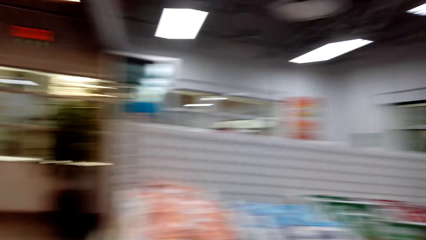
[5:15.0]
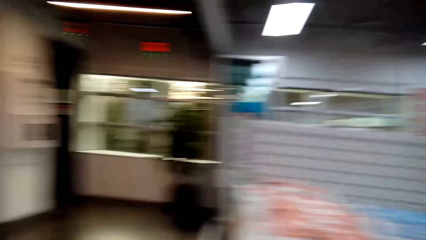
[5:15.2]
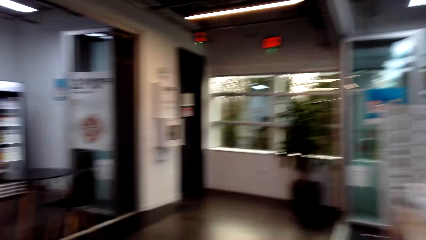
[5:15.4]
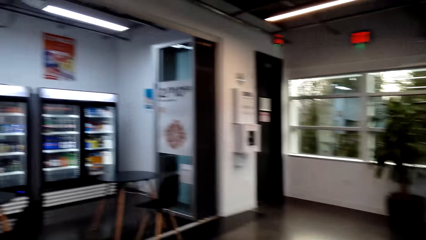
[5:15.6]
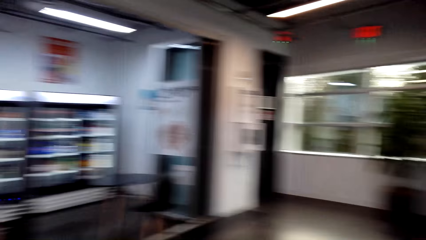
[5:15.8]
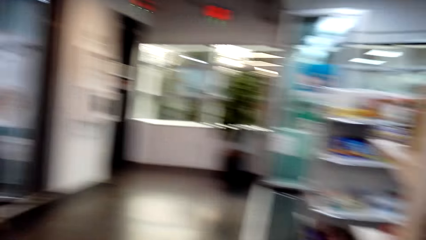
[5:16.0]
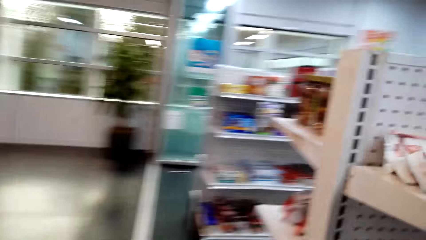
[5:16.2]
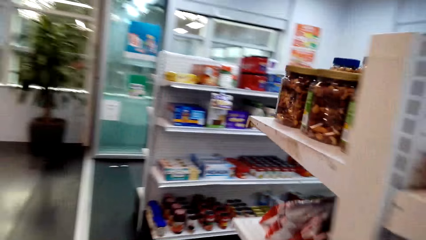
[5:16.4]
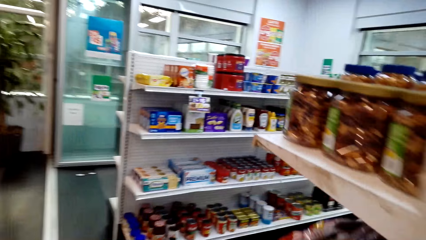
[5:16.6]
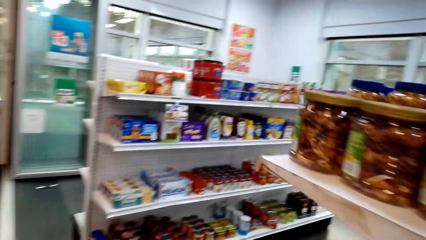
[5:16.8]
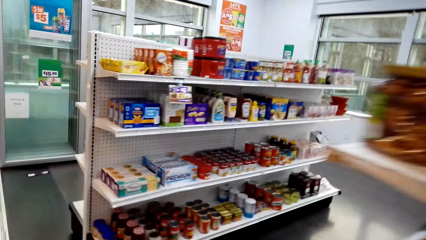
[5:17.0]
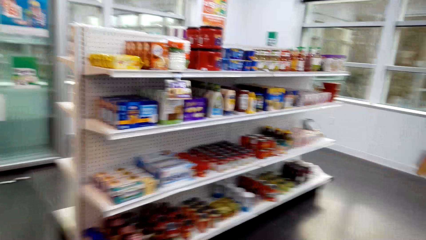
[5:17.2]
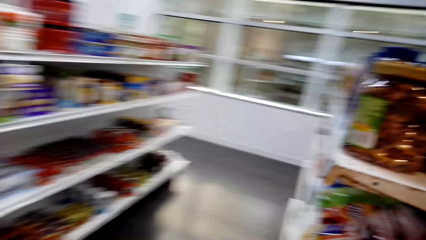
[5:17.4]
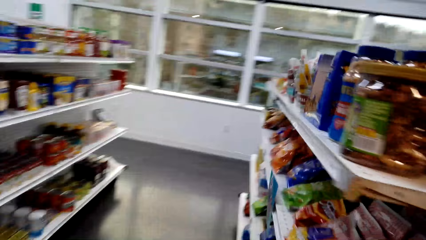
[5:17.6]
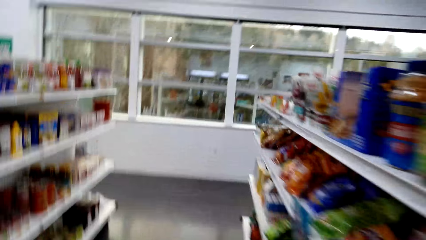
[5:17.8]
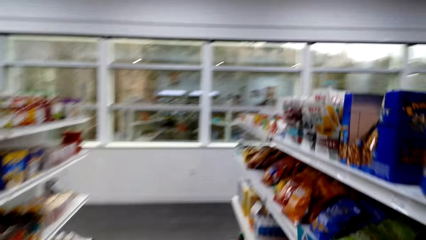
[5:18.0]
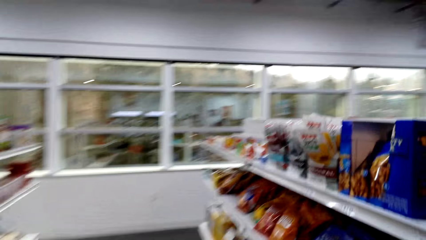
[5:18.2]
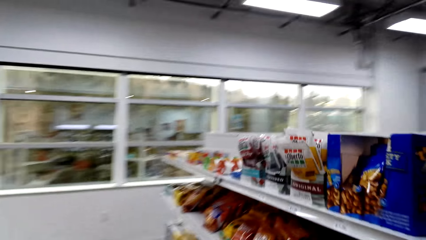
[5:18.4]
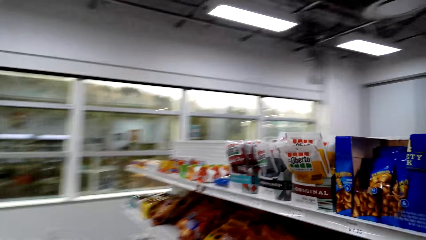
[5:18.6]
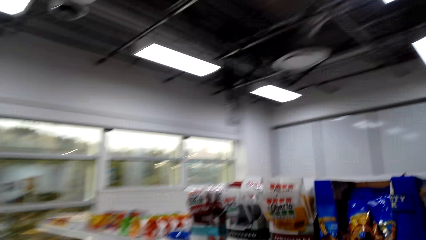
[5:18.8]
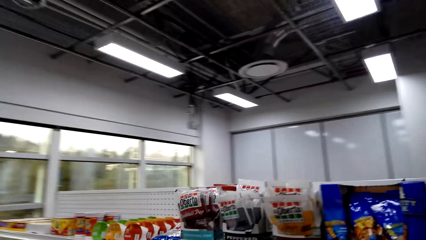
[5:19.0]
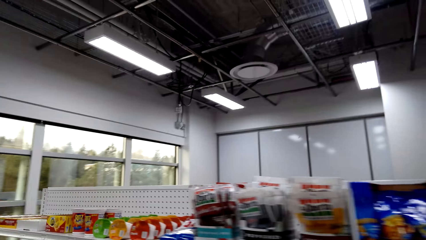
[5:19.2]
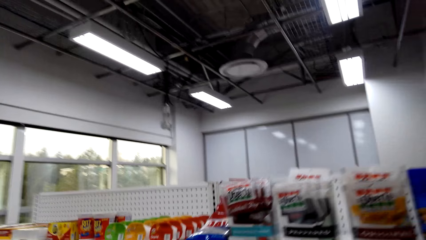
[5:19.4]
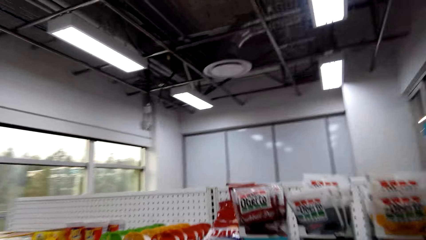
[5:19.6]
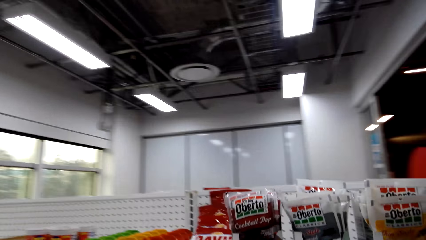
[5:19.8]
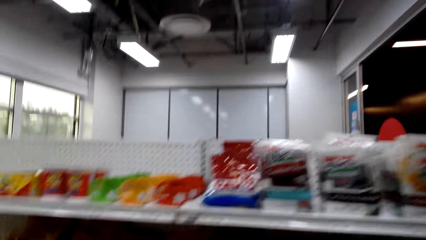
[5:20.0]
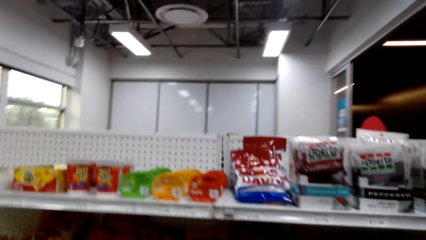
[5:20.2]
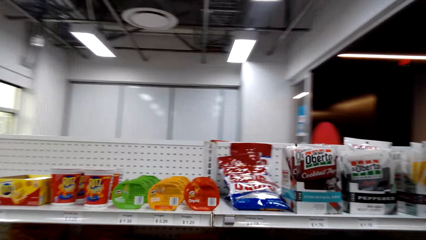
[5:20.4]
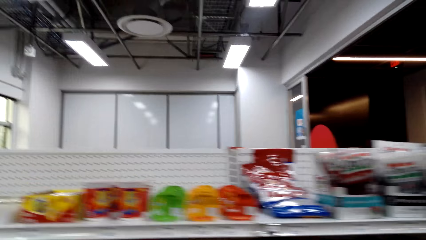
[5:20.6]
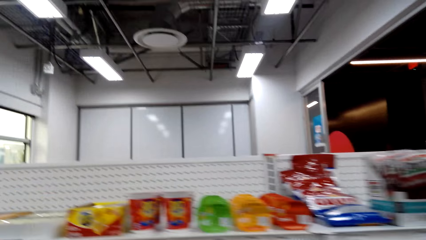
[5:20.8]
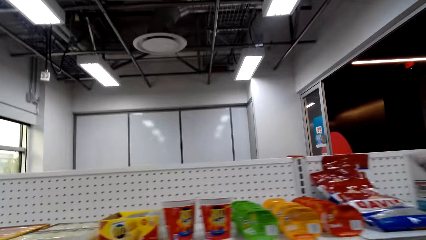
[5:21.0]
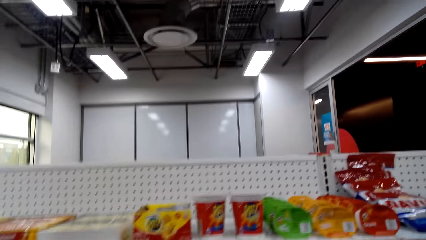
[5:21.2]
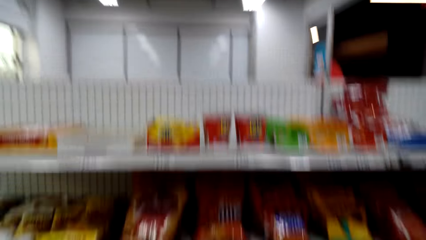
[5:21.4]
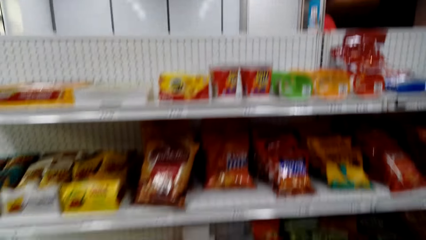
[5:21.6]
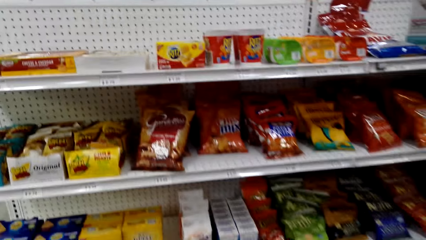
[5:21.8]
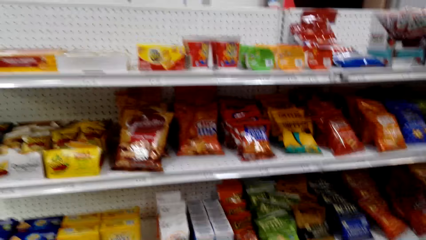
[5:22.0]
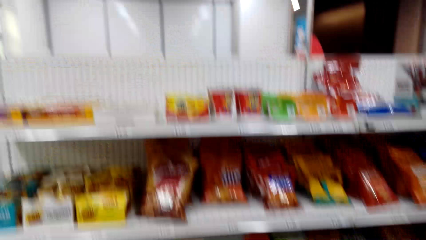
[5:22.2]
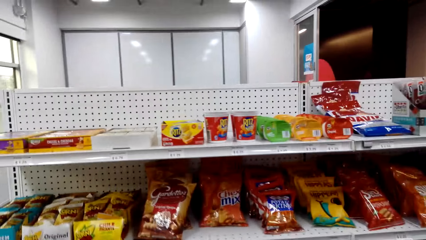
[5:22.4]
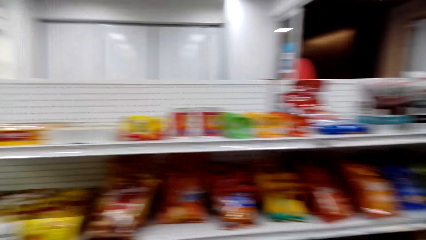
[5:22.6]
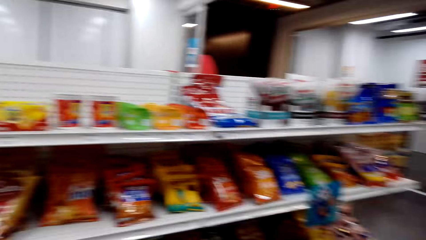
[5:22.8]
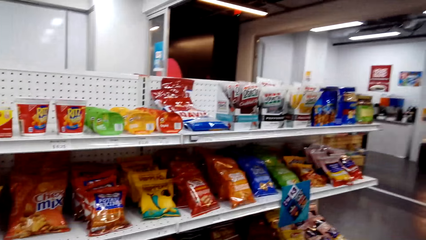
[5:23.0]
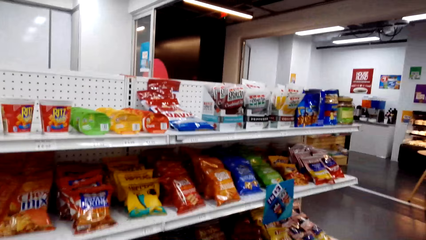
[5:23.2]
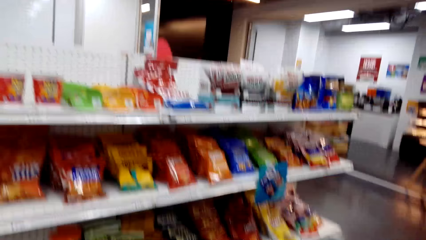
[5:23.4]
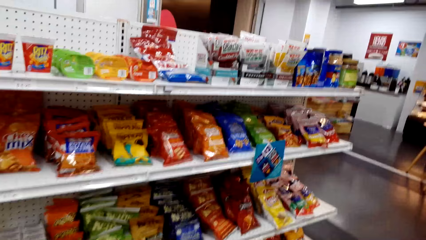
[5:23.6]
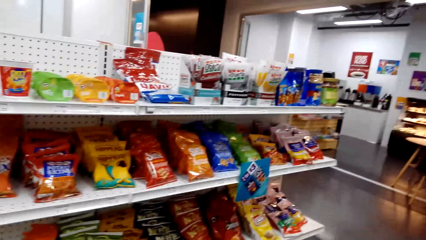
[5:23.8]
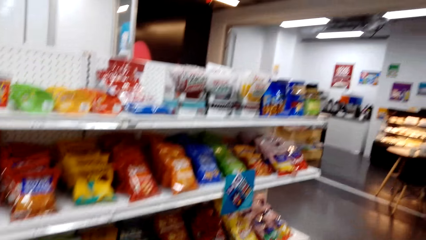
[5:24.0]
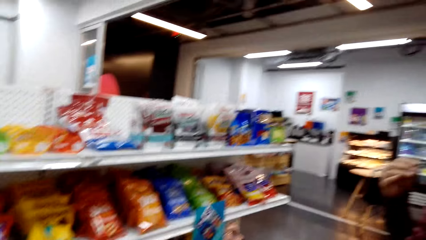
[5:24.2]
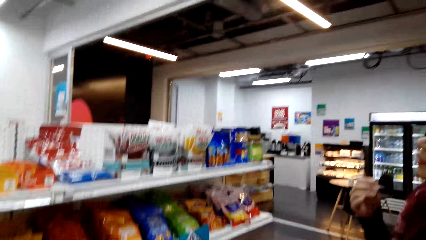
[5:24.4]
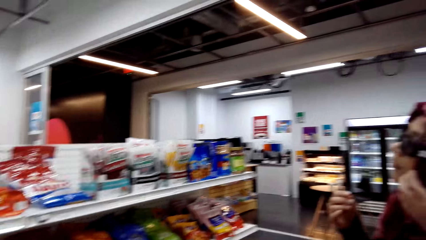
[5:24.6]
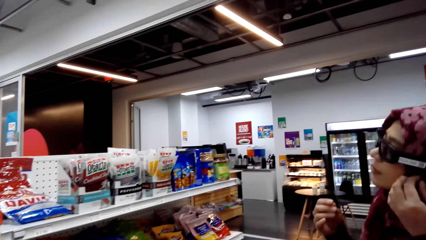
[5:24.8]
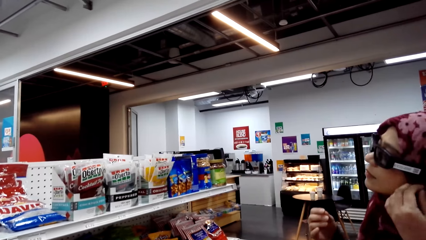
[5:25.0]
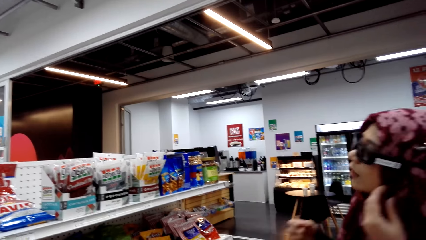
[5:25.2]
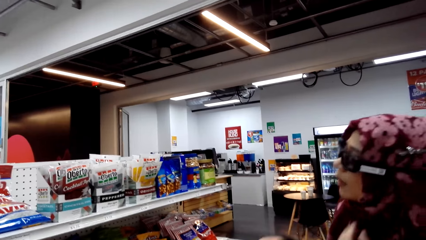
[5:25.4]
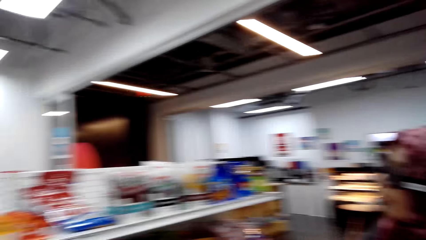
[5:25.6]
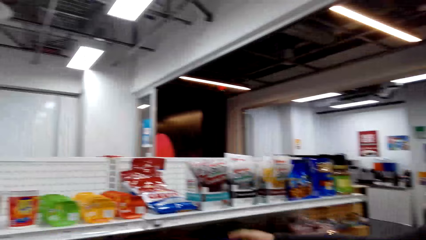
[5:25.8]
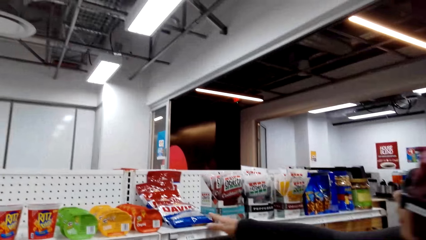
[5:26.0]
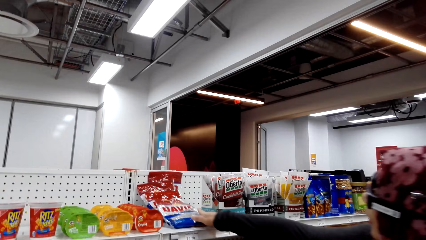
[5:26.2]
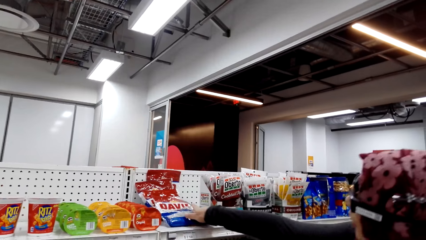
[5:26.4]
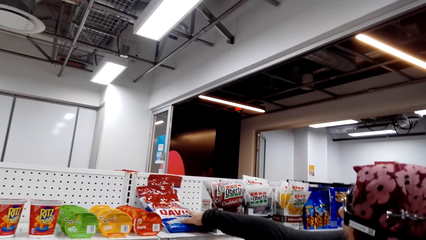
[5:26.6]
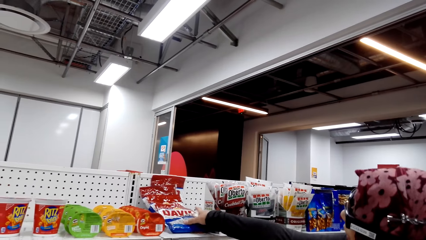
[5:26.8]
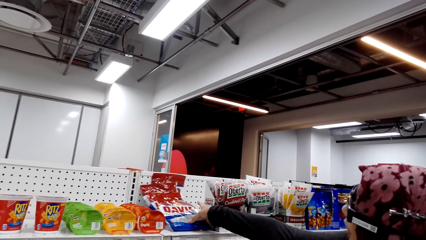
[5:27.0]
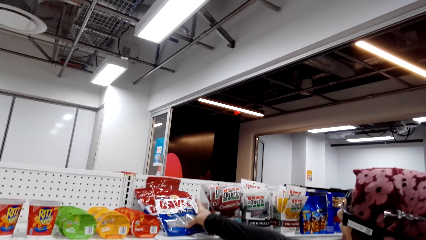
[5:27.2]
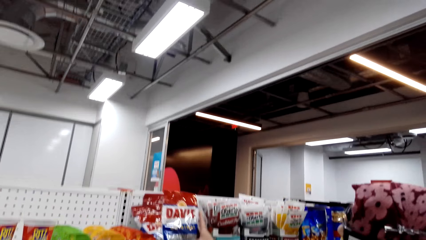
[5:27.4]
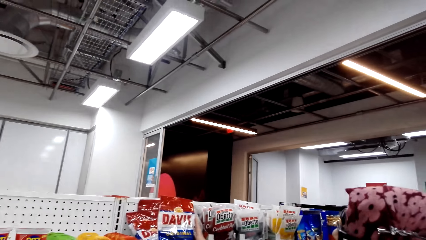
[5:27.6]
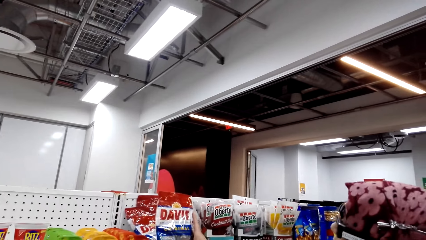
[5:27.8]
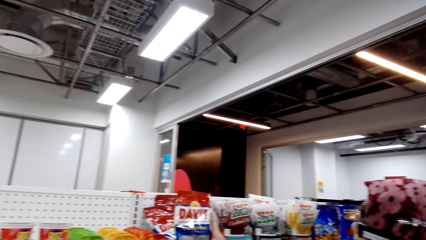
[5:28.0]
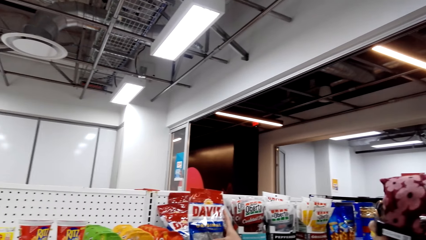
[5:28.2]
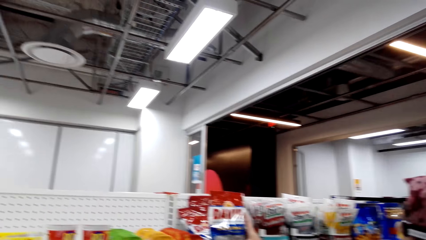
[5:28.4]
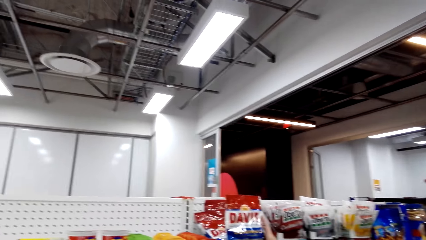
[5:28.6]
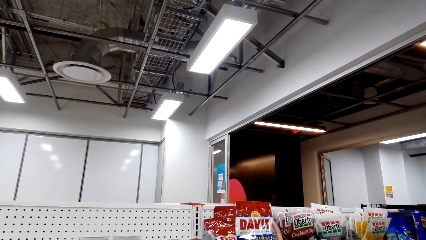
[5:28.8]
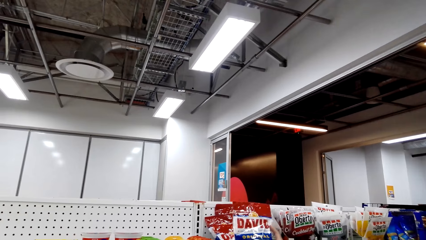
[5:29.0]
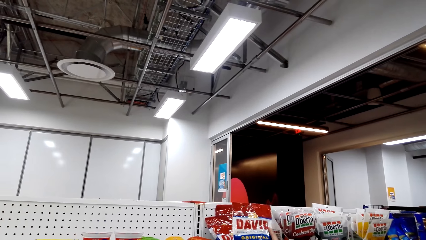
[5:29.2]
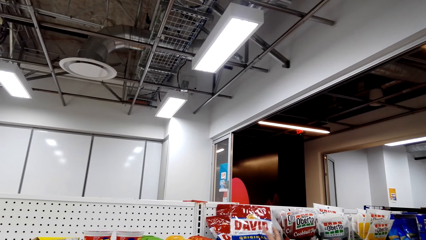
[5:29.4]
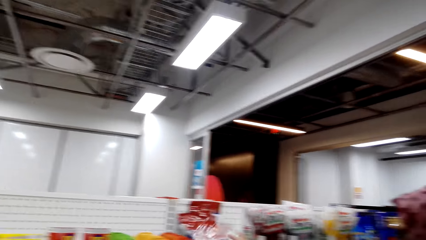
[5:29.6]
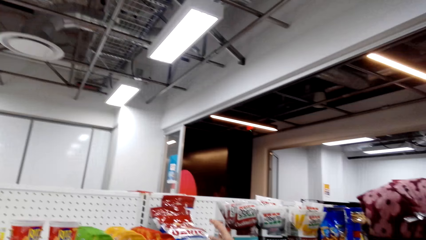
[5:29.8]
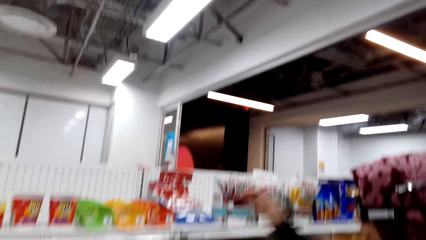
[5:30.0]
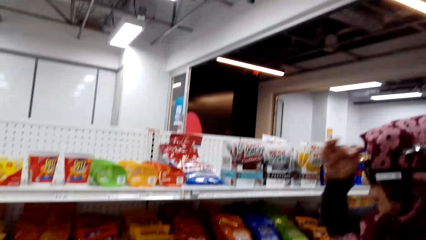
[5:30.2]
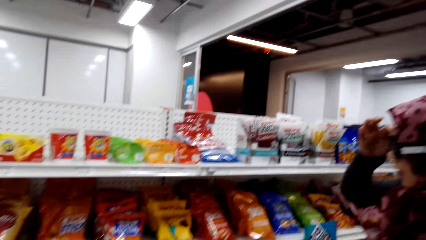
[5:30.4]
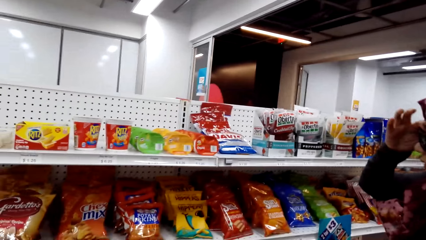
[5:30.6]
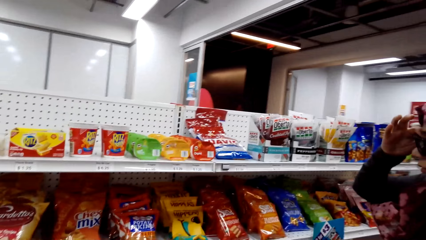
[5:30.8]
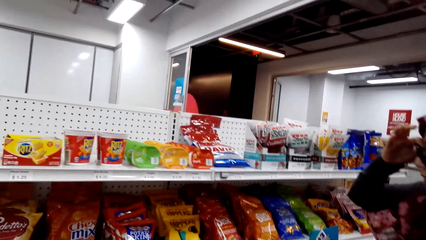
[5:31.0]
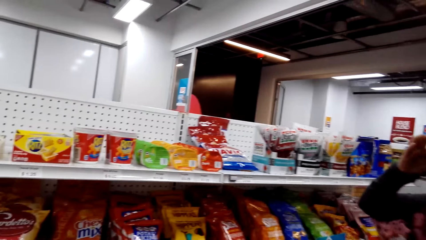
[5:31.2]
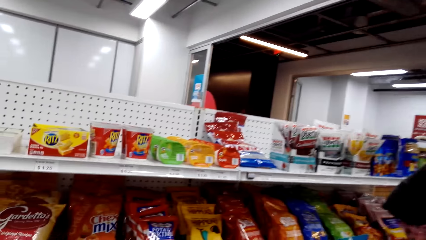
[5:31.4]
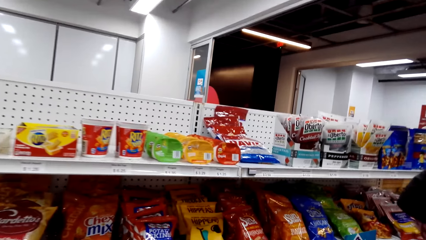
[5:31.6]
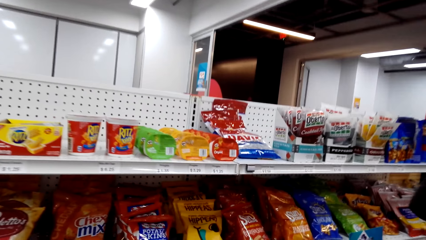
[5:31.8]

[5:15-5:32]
The camera wearer looks around the supermarket. They walk around the supermarket. They converse with a woman. They look at the woman. The woman picks the packed food on the shelf and looks at the packed food.
